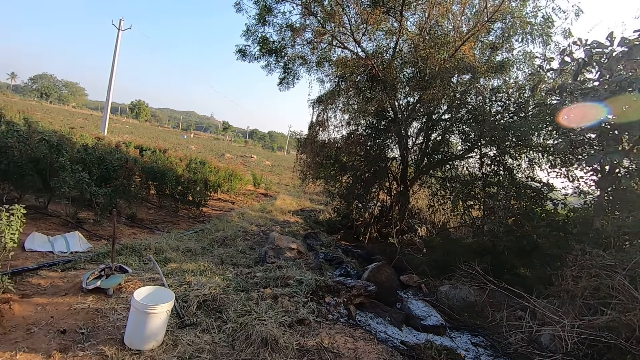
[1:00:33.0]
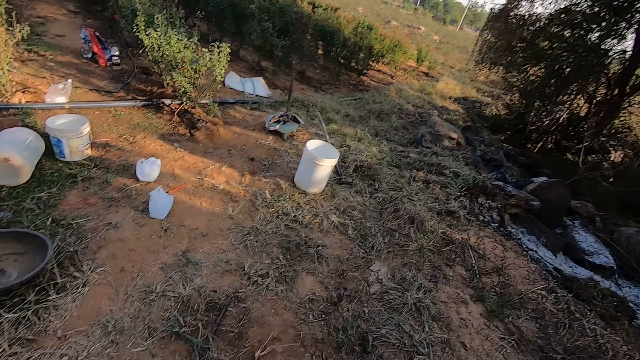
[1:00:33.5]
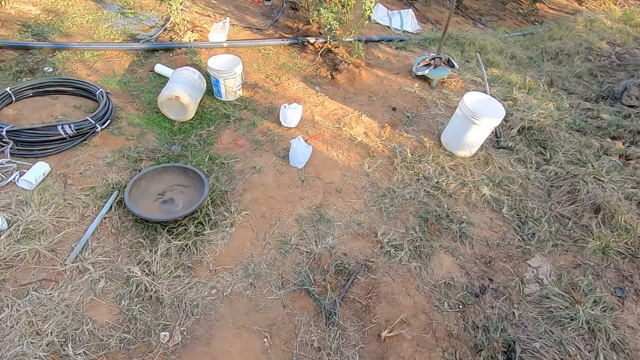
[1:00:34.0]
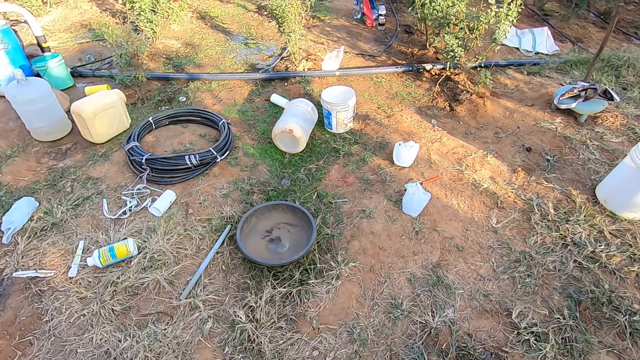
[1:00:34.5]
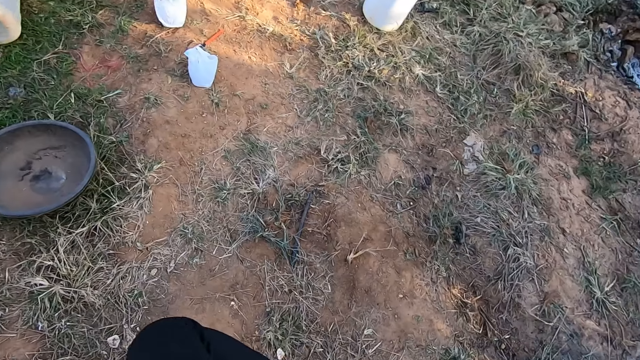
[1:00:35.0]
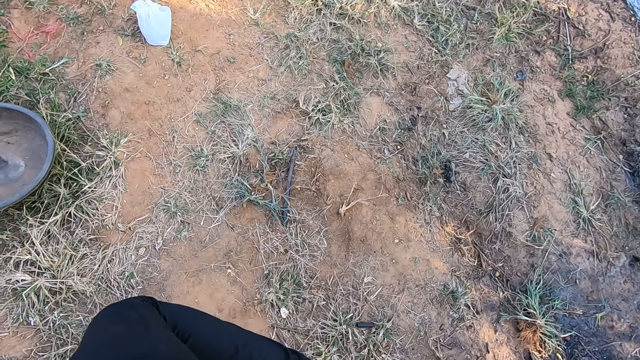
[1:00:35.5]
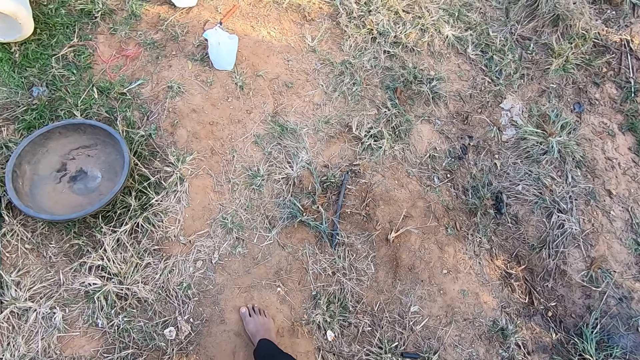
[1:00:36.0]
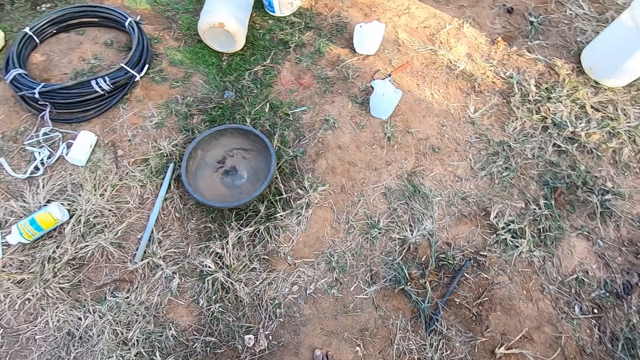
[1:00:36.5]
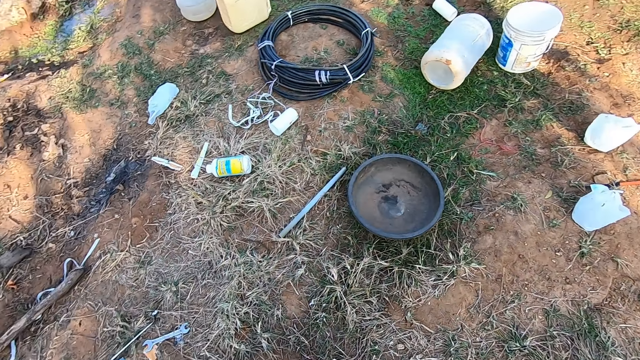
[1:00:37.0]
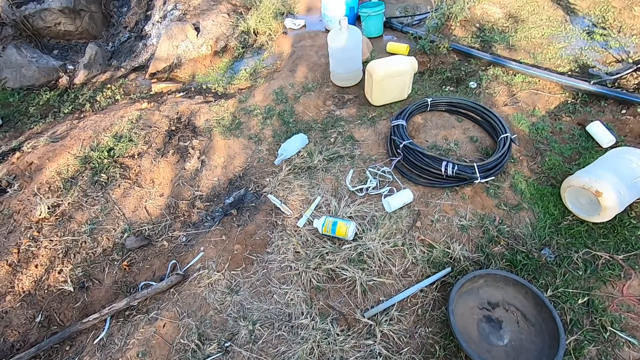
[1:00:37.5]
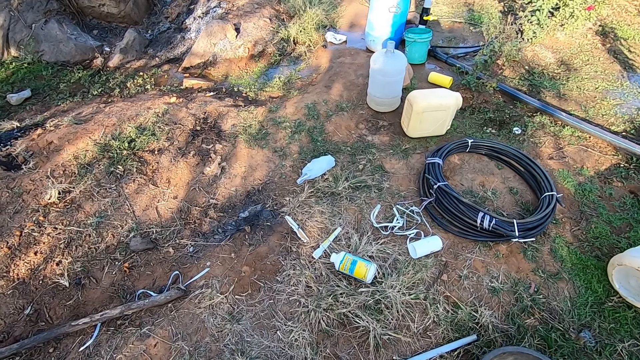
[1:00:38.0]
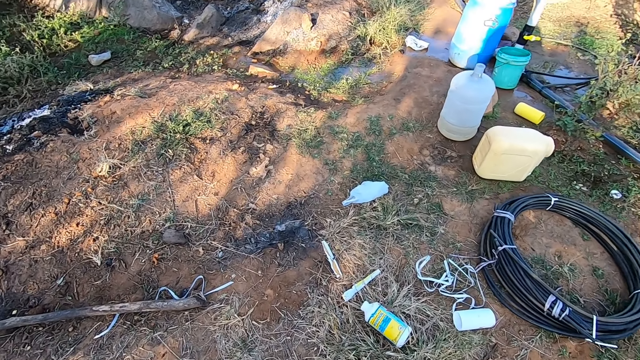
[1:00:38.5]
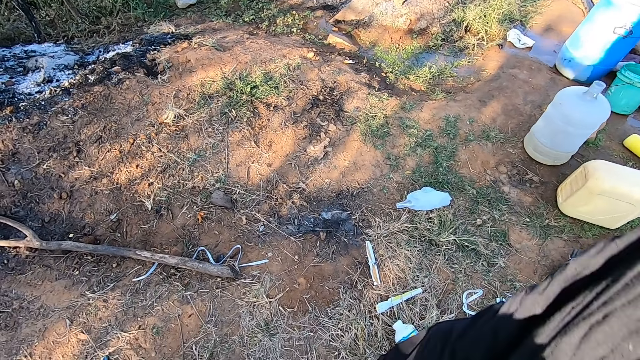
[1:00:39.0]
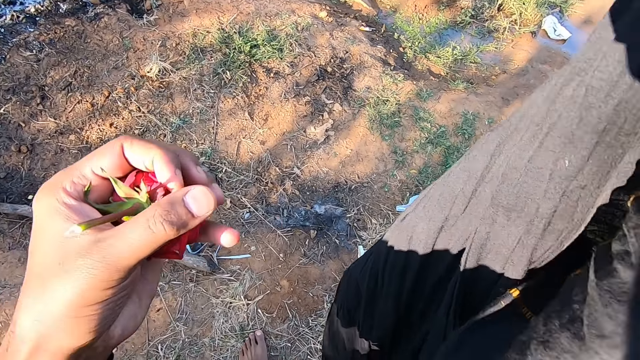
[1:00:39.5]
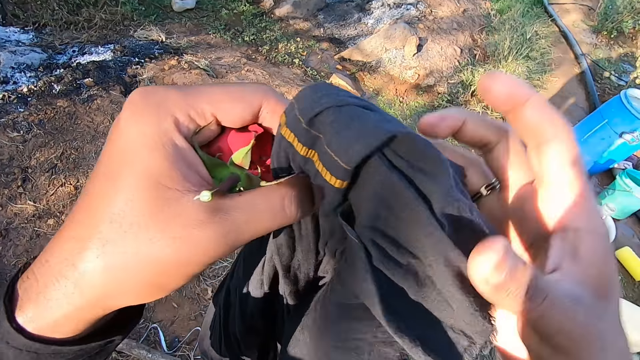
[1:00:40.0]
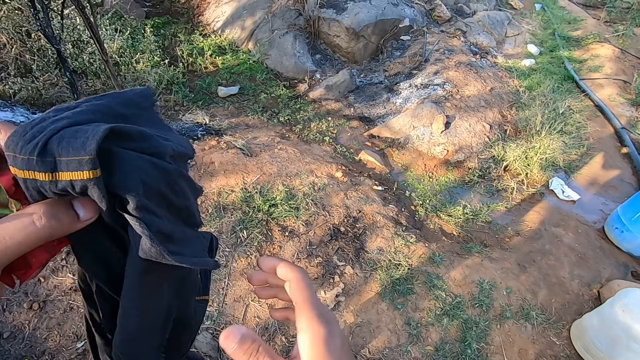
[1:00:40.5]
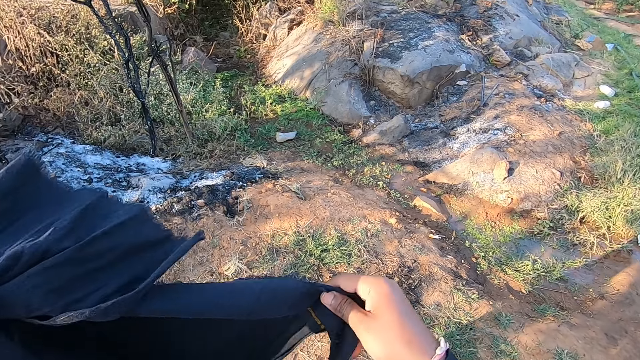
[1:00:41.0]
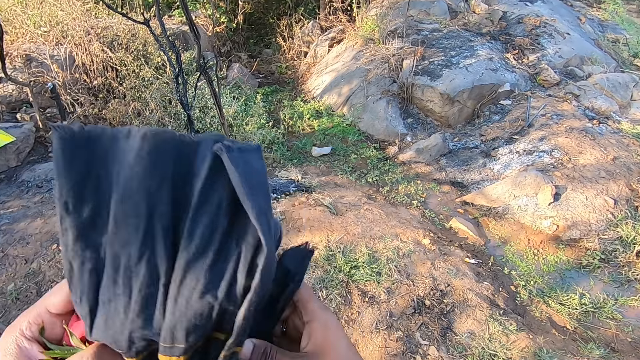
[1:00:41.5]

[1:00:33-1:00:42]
The camera wearer walks around. They look round. They carry a bag.

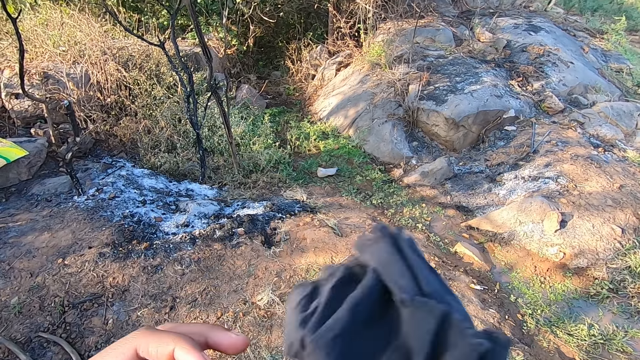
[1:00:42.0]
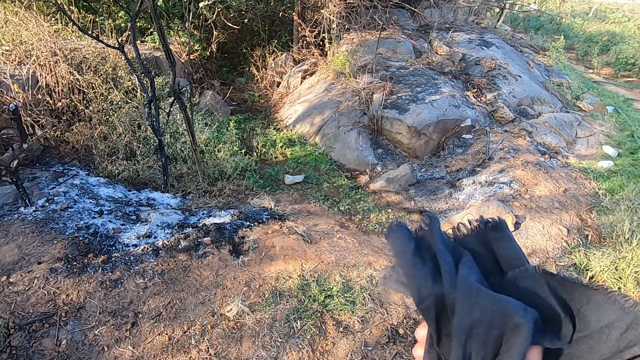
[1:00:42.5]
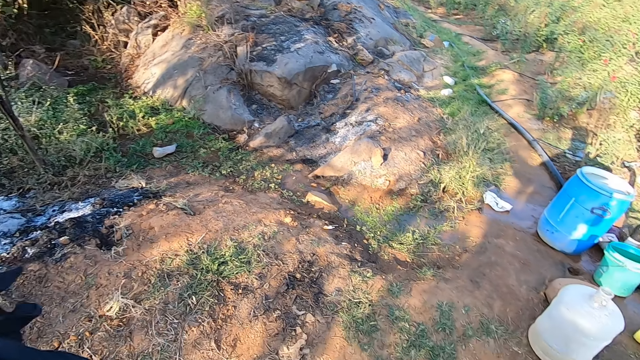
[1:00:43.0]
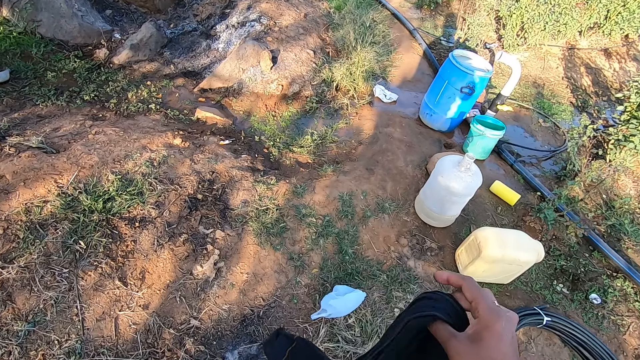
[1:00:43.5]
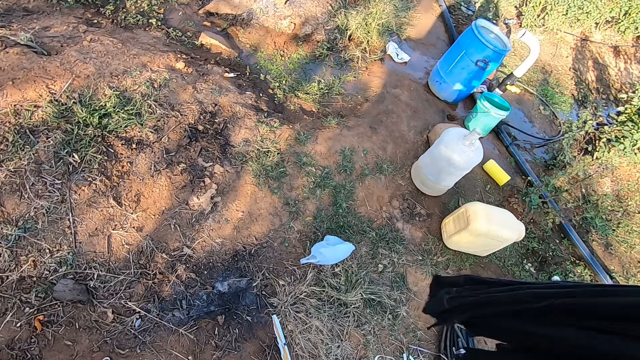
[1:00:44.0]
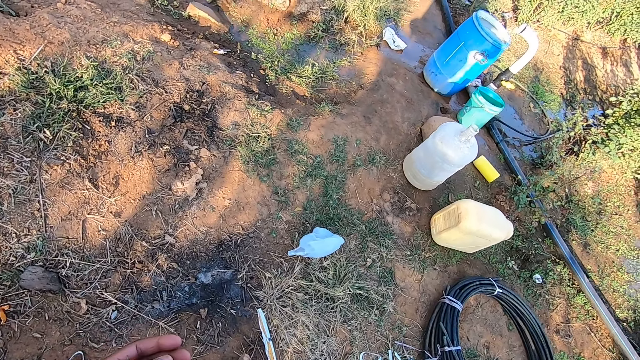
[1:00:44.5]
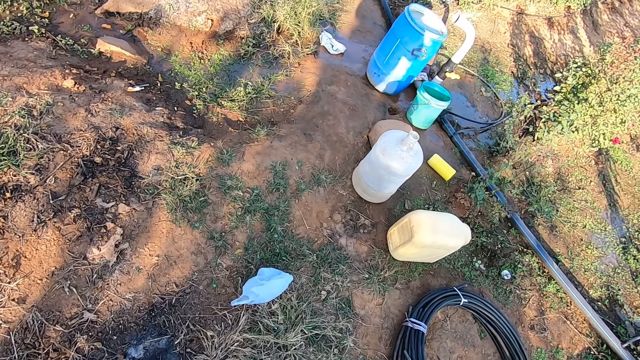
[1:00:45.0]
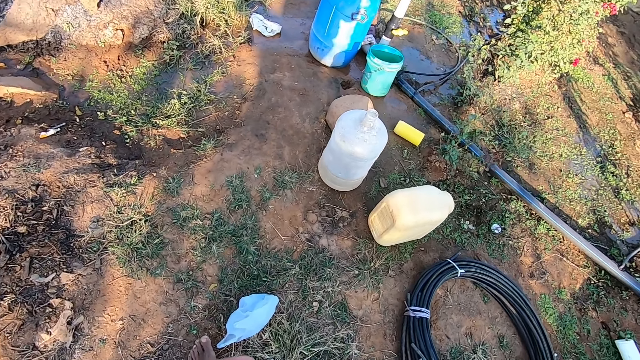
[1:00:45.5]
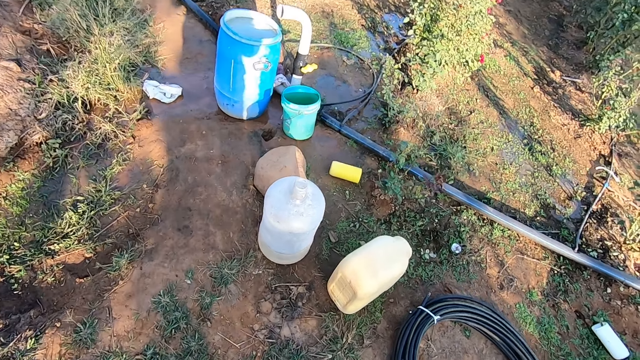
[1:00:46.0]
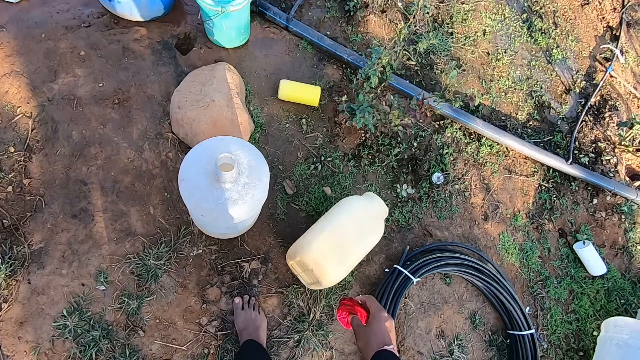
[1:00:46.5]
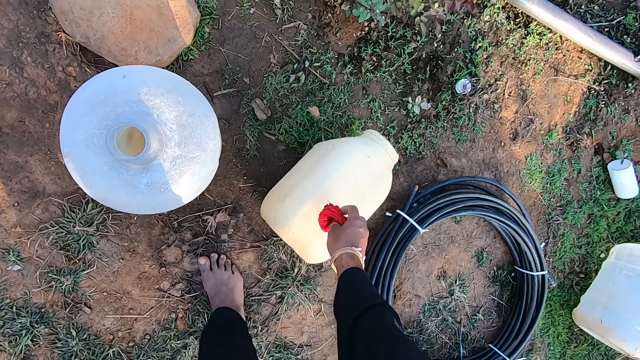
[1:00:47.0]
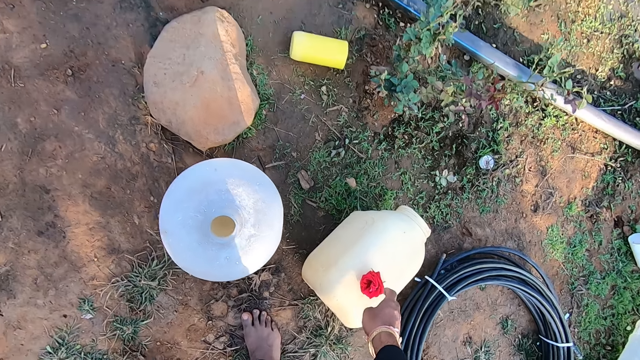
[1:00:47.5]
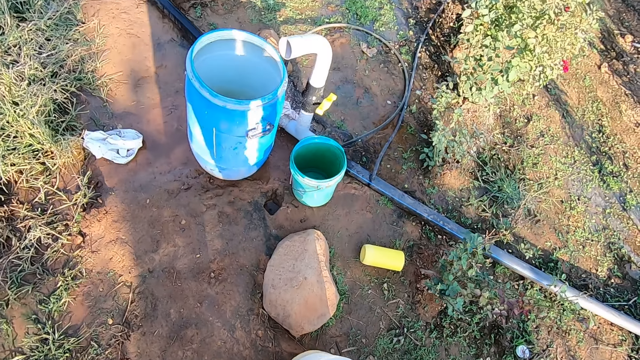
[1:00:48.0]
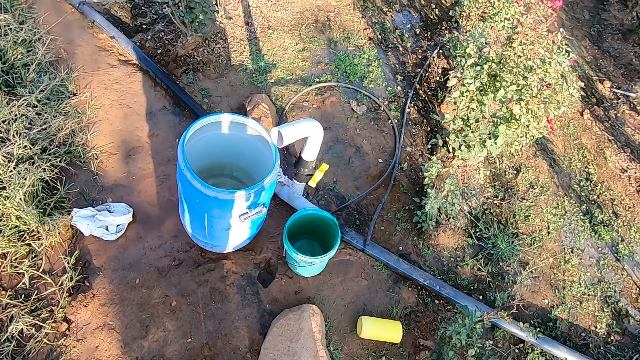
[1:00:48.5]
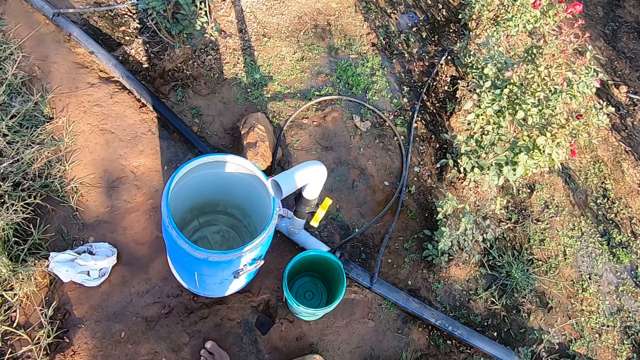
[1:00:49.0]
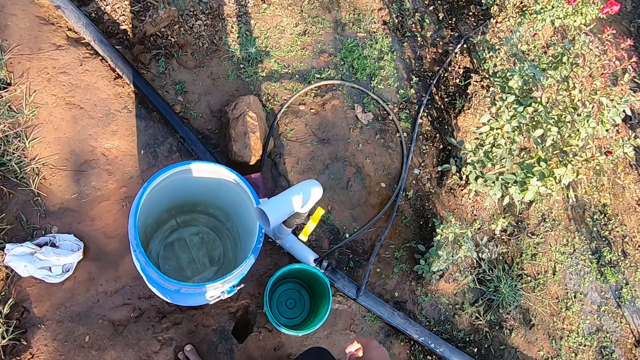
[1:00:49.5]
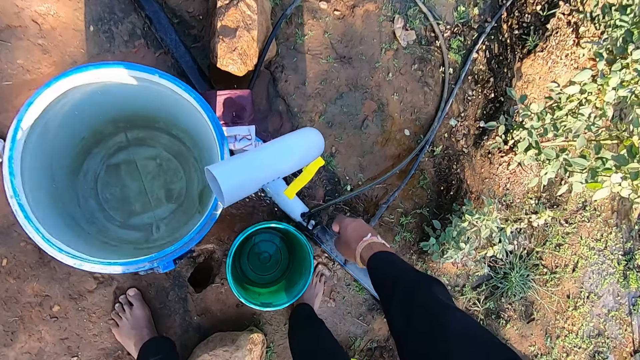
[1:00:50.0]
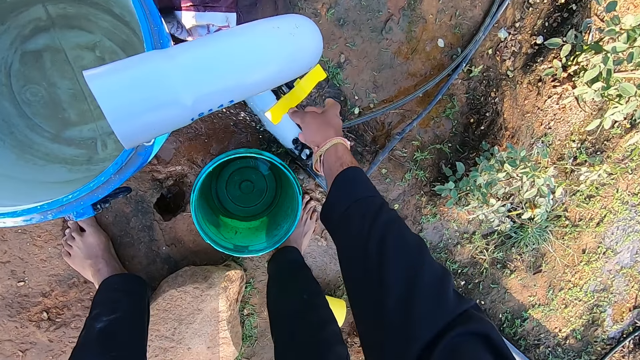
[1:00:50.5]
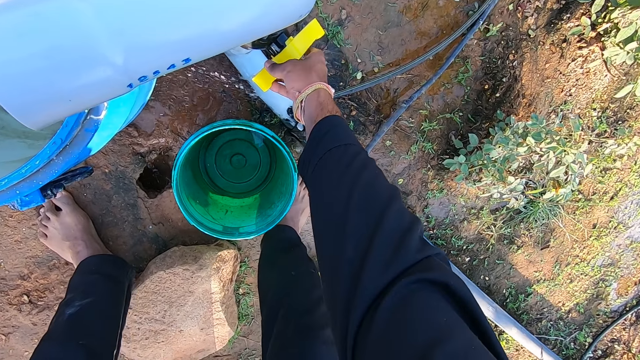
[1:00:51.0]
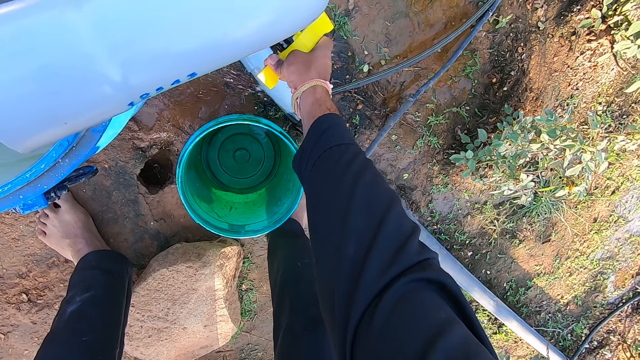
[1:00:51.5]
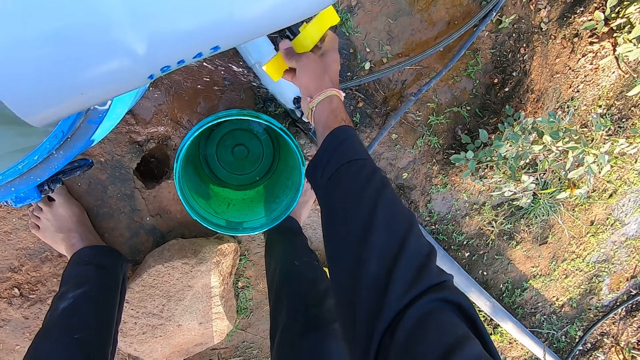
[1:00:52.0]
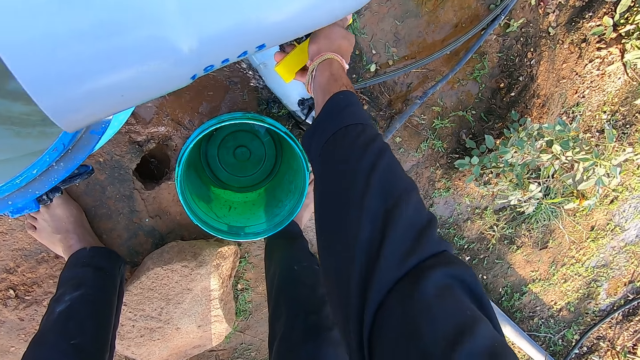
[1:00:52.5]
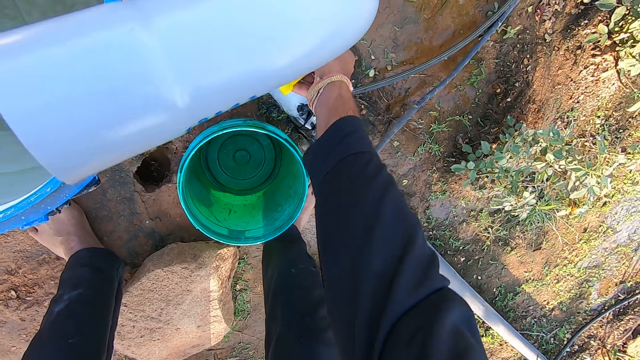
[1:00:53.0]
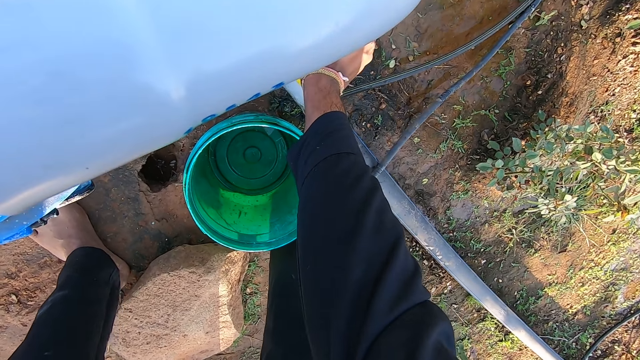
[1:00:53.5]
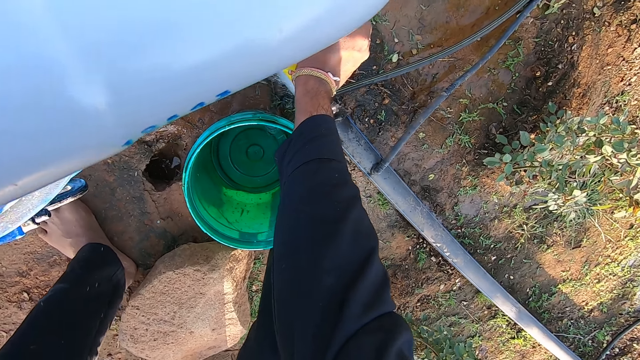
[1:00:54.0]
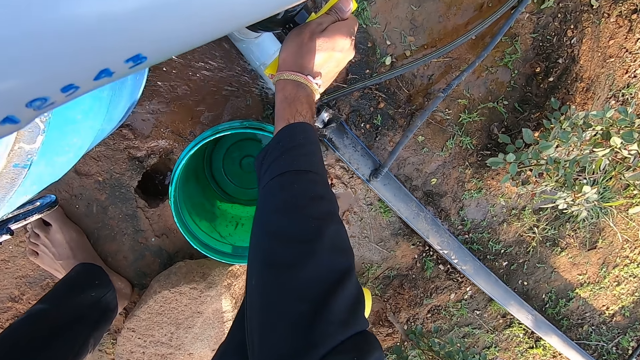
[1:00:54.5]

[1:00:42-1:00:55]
The camera wearer looks round. He walks around. He drops the flower in his right hand on a keg on the ground. He looks round. He opens a tap with his right hand.
